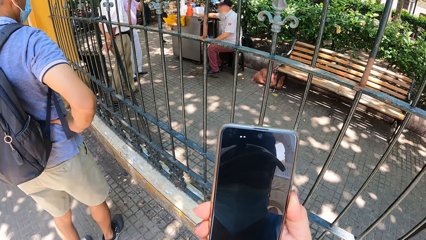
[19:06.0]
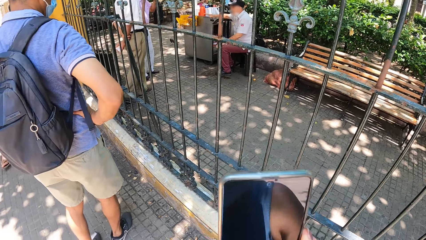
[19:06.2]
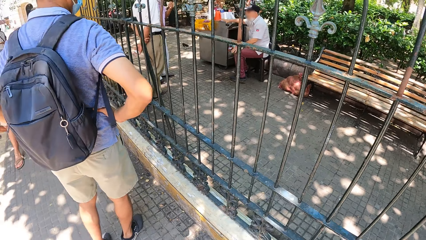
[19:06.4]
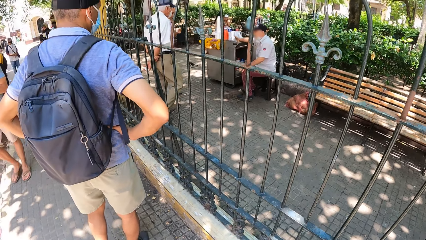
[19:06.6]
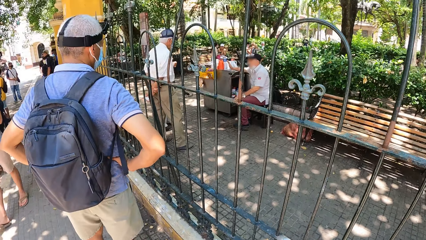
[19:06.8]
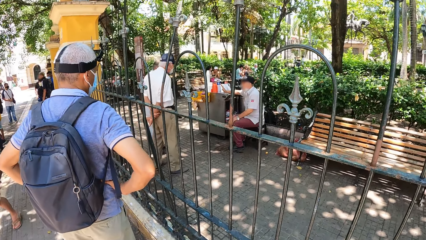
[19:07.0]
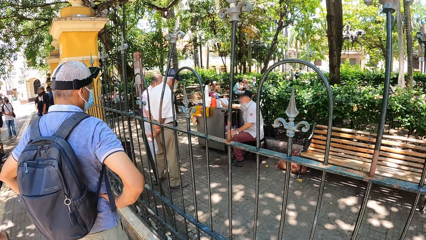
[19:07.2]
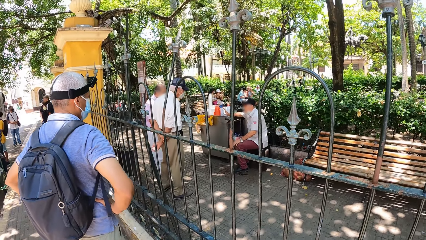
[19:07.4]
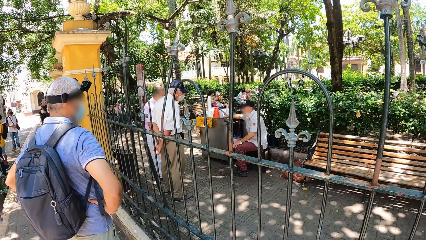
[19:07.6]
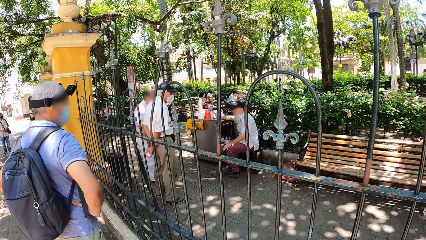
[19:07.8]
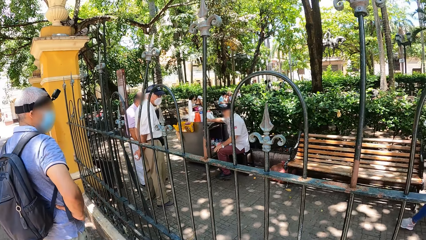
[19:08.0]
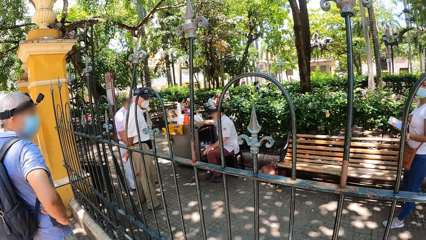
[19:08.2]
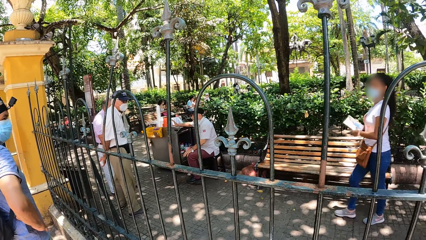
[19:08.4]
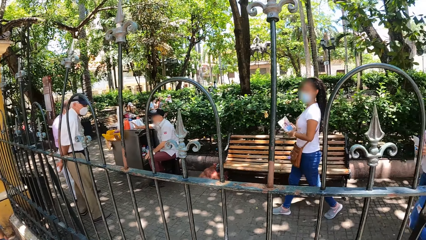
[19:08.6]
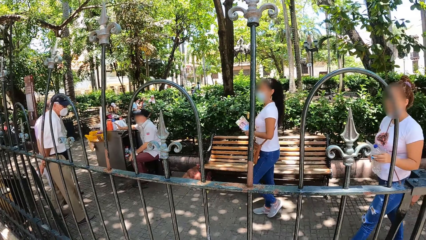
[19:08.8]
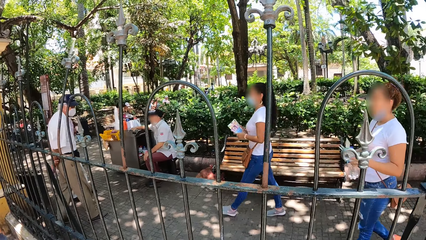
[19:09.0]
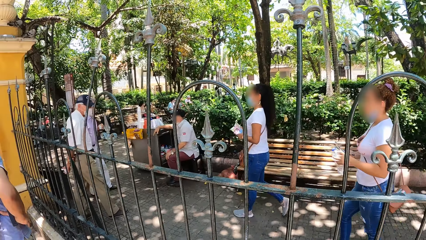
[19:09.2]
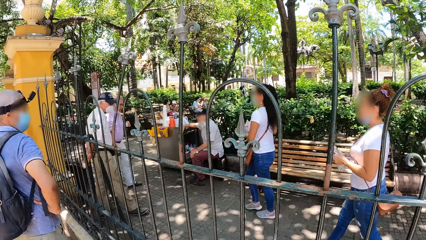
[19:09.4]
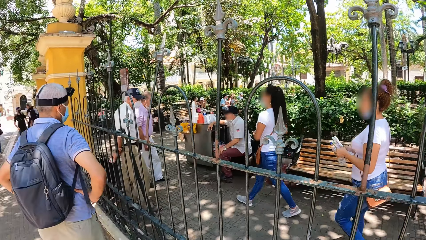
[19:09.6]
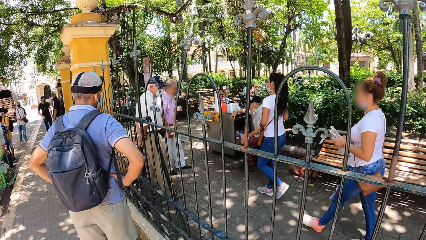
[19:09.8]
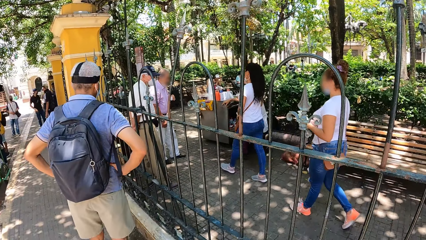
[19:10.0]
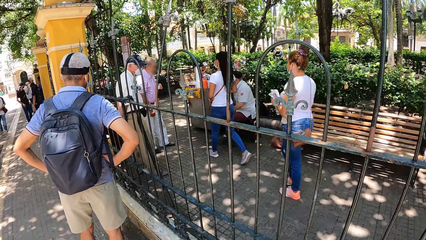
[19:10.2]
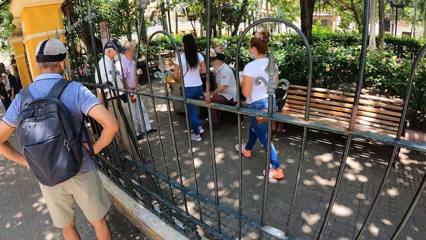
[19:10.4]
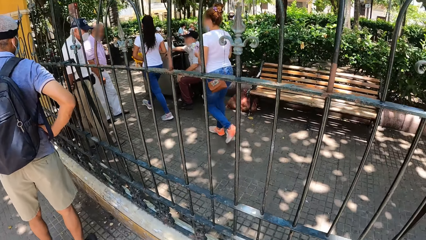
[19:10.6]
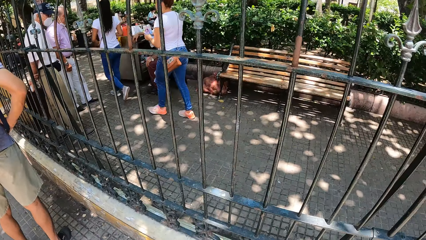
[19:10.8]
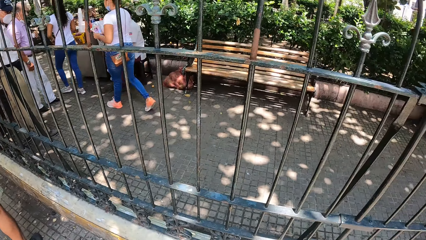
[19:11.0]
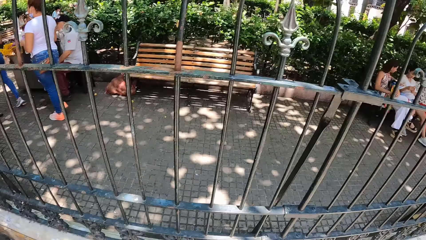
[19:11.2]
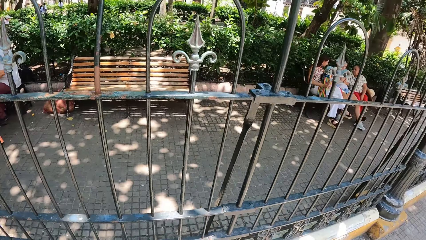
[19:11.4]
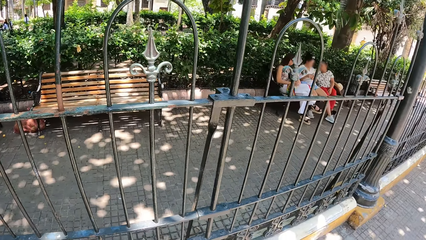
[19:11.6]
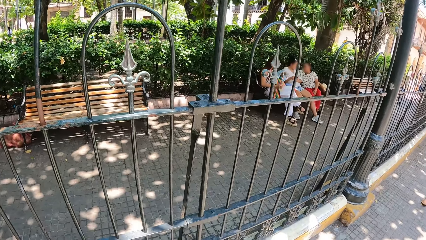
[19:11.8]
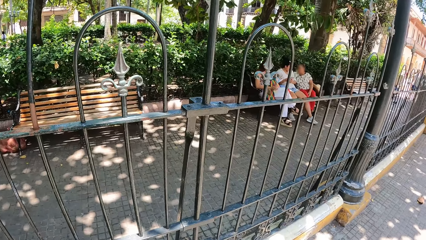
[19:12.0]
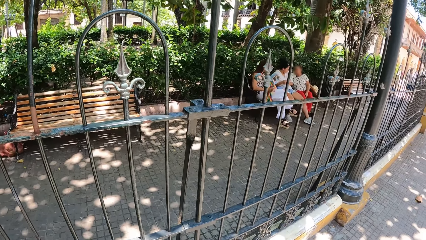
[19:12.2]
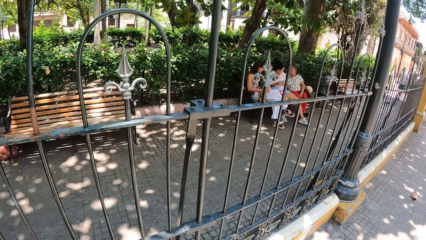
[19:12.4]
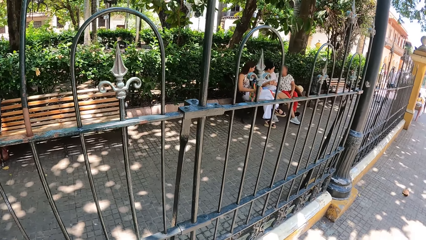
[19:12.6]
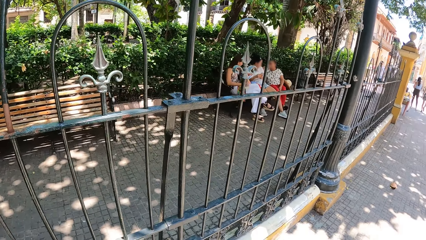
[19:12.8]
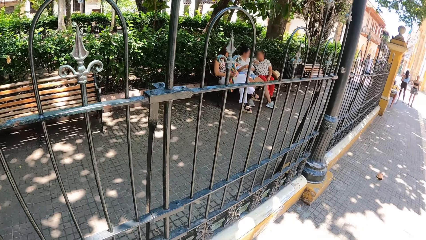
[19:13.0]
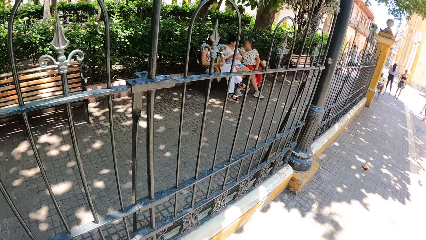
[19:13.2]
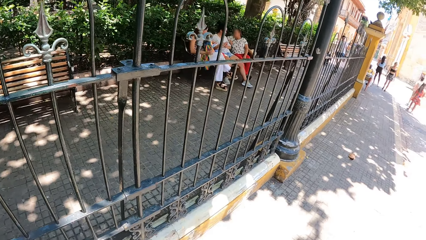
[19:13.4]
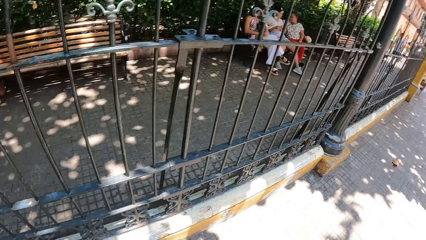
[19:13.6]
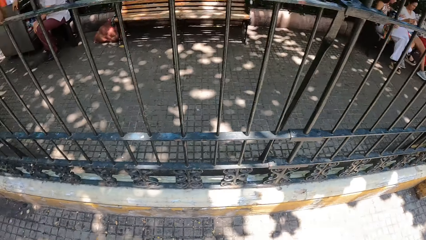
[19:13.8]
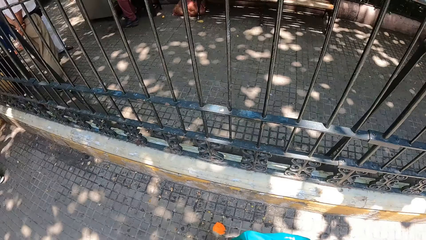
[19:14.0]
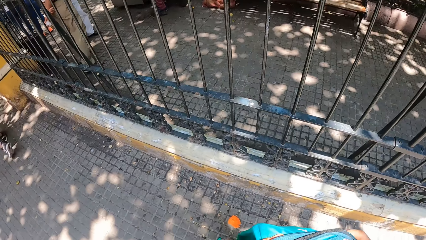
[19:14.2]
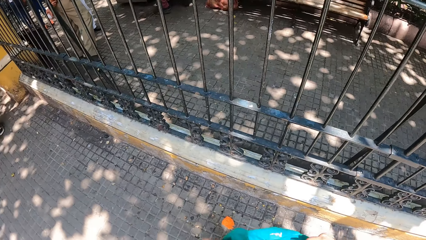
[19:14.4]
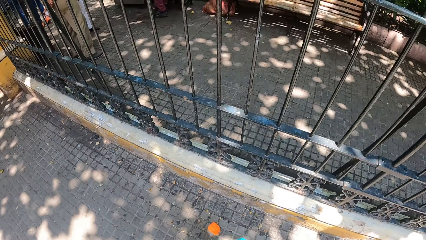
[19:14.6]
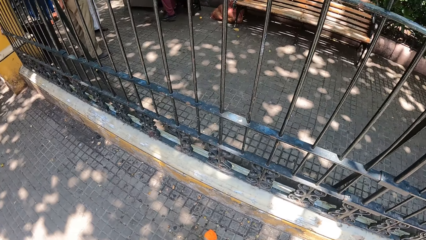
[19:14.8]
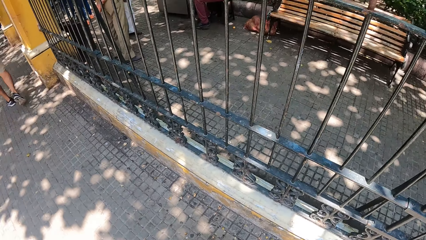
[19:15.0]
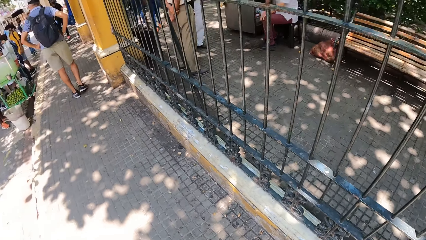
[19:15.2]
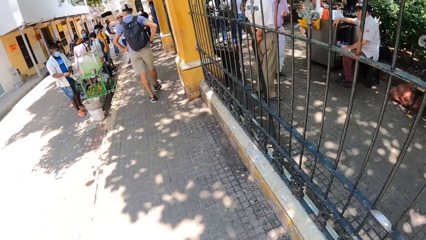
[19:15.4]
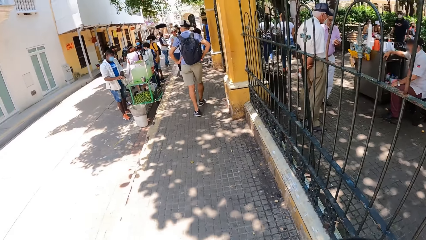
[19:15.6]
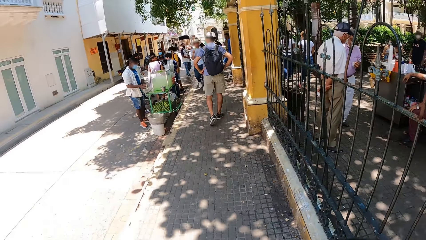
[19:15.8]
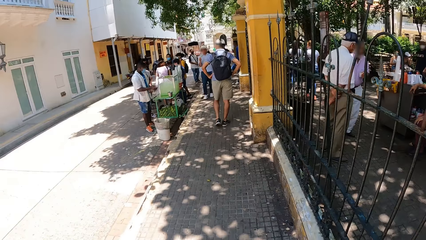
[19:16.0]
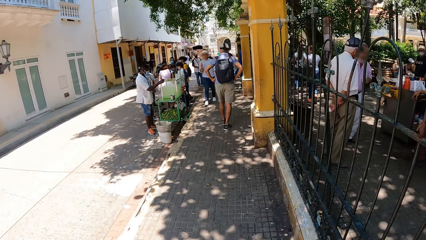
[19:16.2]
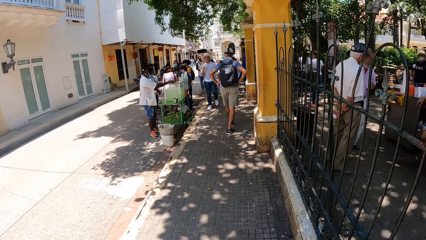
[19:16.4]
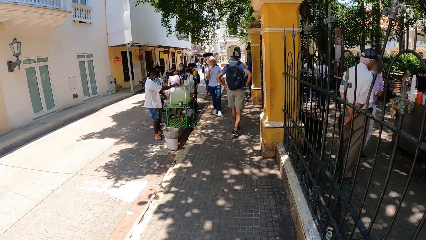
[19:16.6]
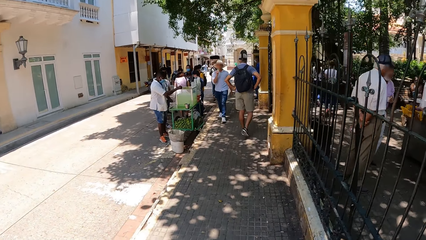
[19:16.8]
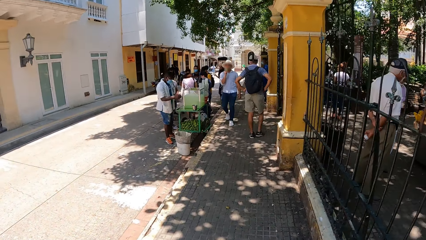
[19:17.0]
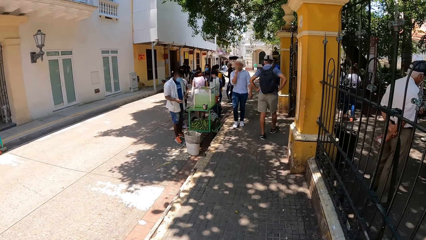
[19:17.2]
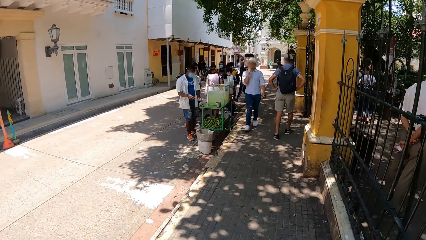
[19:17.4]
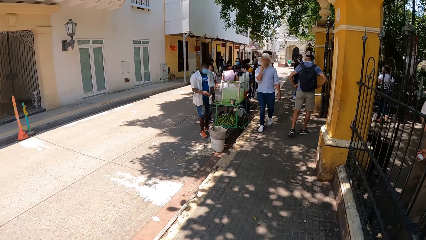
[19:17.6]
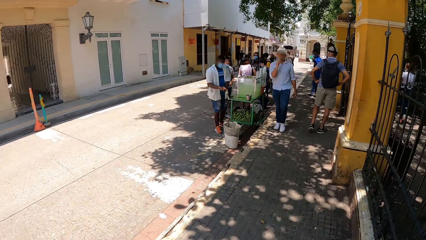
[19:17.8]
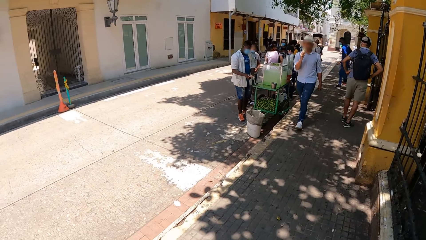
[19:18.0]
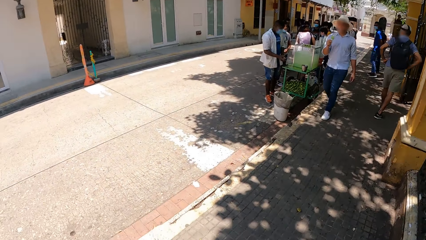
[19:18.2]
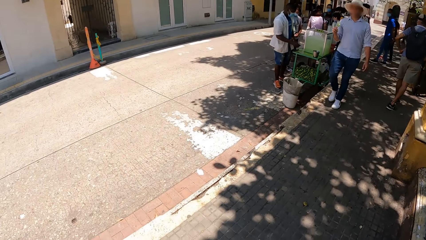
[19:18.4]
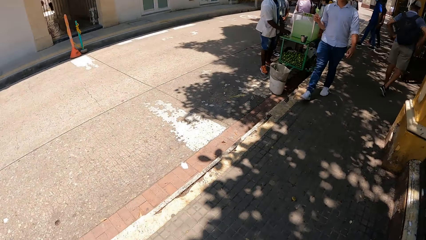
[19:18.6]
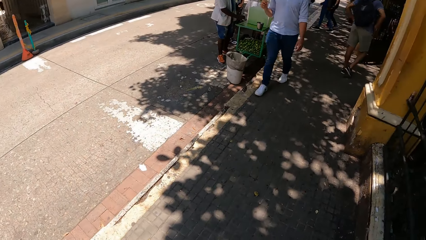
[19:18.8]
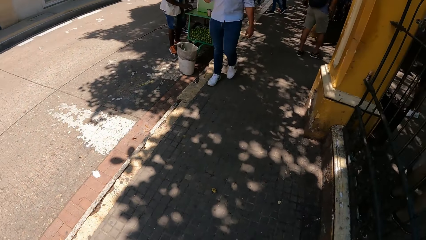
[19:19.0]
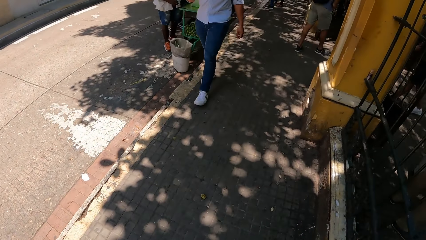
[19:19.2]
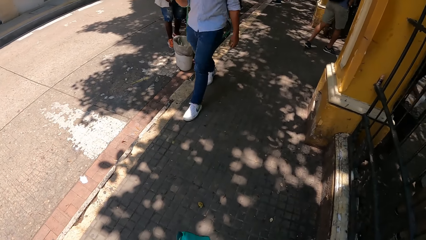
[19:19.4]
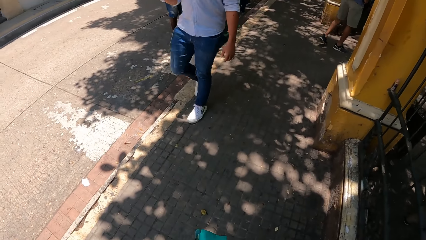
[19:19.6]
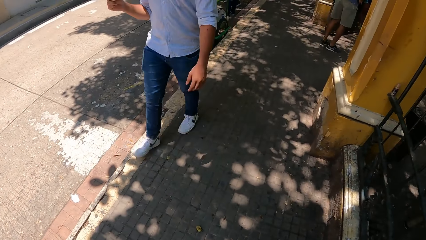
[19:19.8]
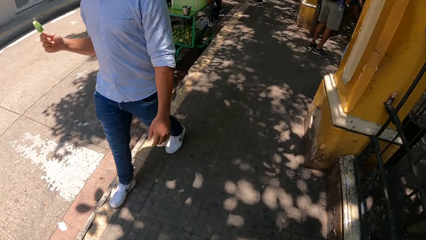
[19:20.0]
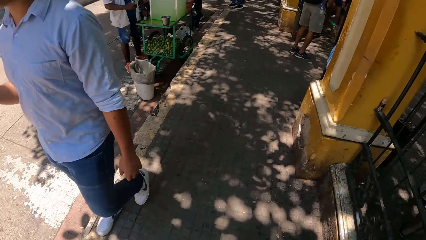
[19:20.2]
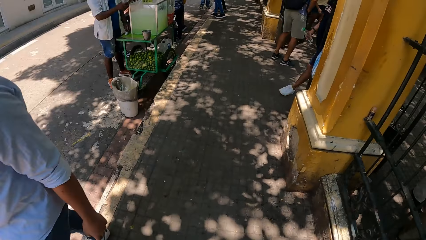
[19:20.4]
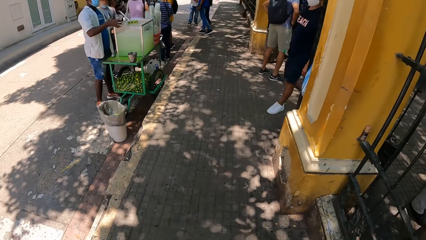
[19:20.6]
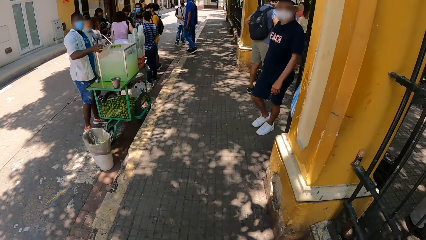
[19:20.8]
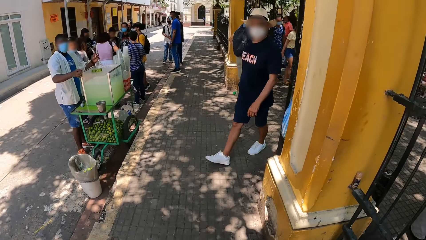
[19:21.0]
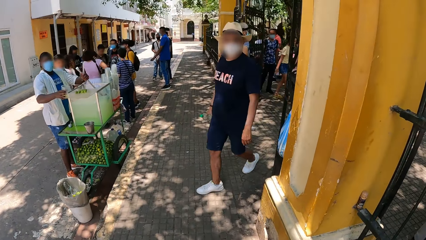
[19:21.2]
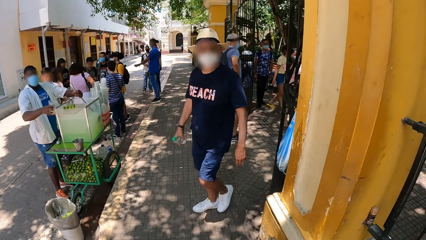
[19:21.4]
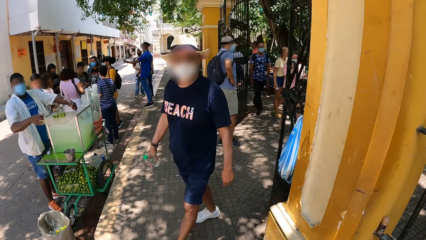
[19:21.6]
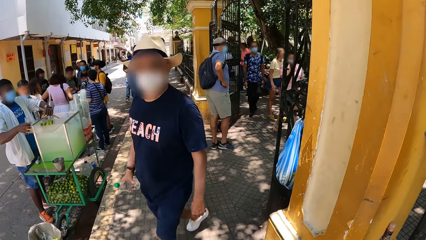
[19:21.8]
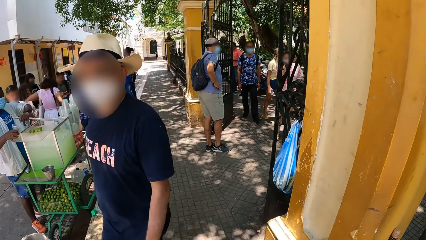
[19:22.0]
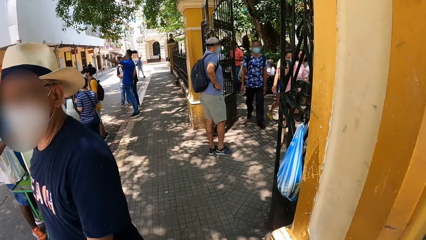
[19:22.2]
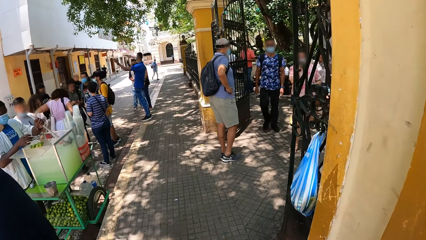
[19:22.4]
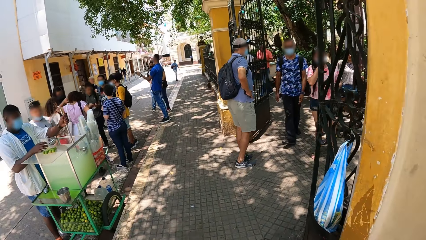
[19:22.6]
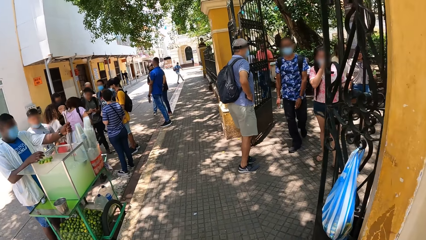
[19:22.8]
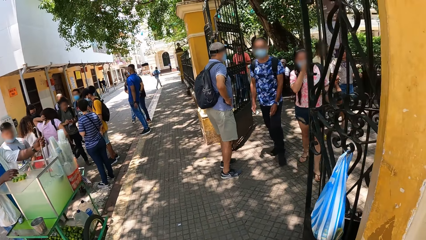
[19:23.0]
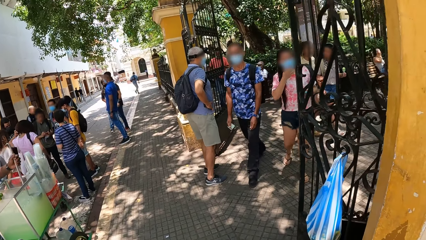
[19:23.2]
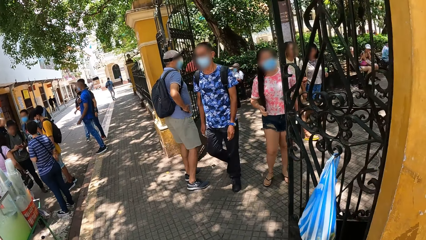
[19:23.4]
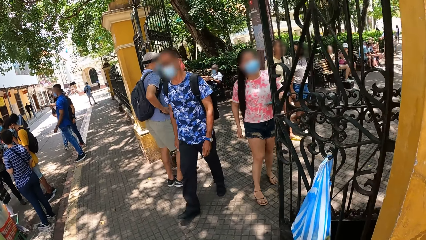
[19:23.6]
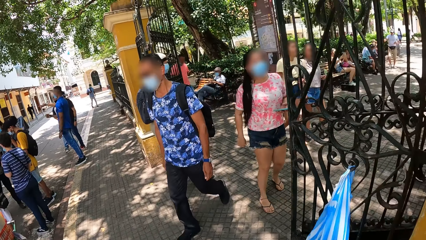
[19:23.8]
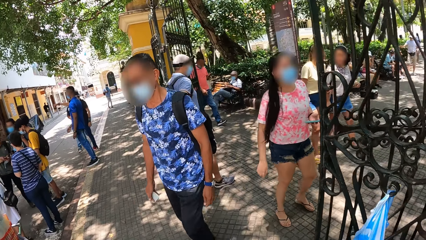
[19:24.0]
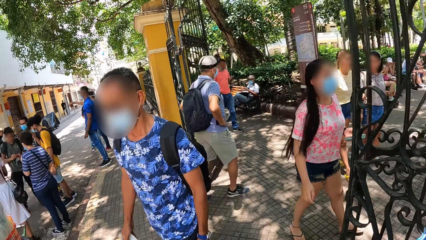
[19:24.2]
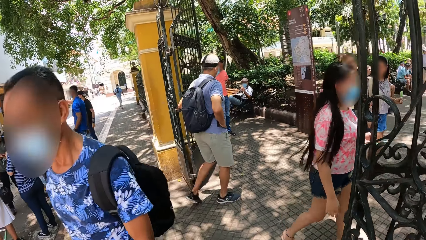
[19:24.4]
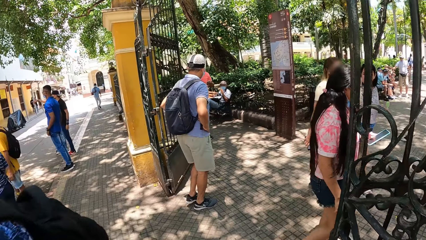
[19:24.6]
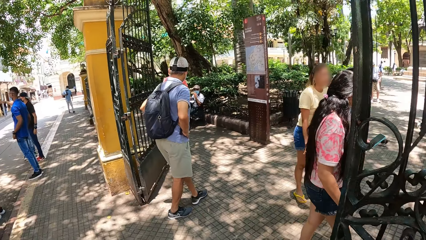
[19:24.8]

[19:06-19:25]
The camera wearer lowers the phone. They look around the park. They look around. A person moves around. The camera wearer walks along the park. They move around.
